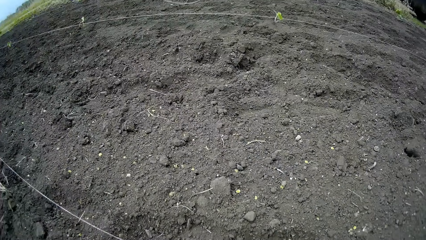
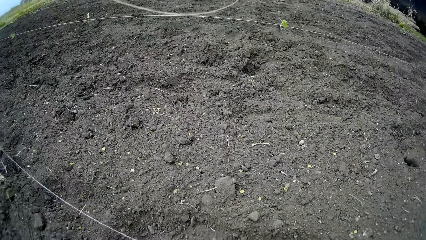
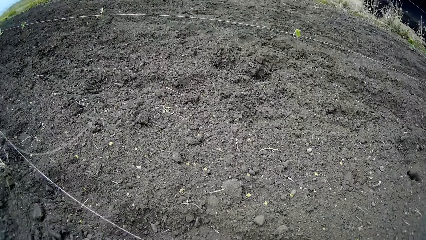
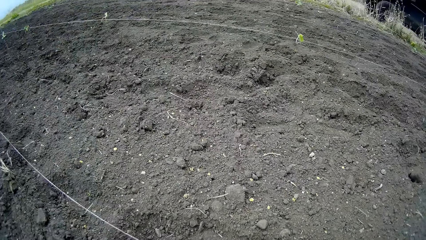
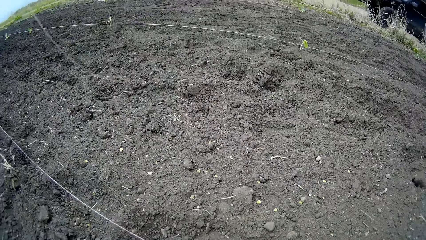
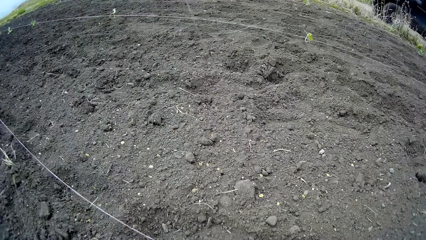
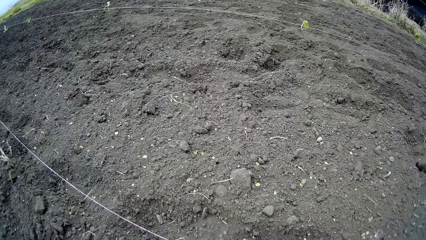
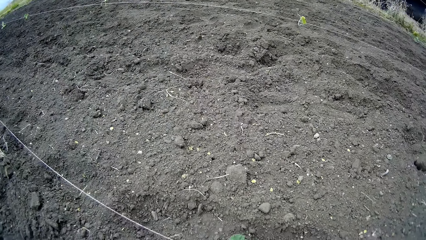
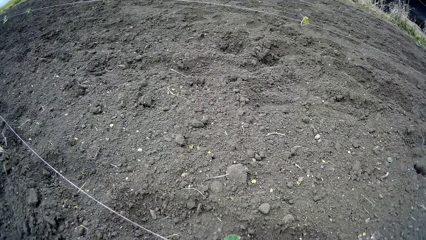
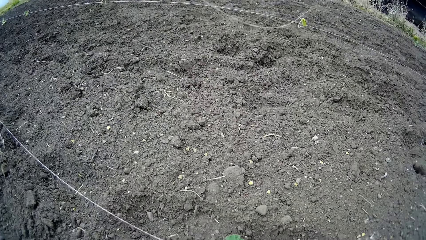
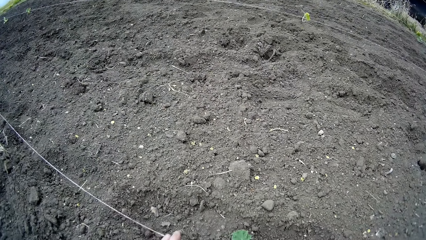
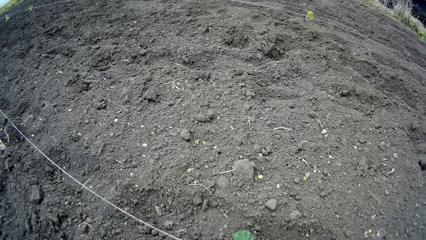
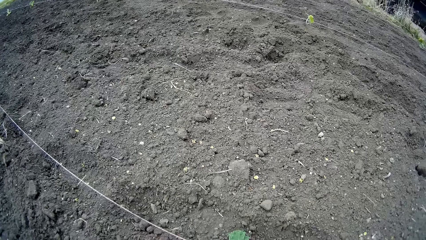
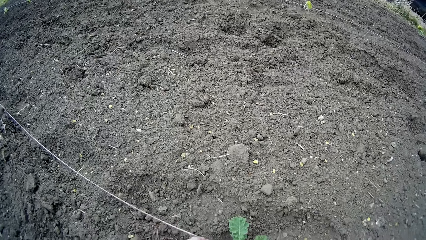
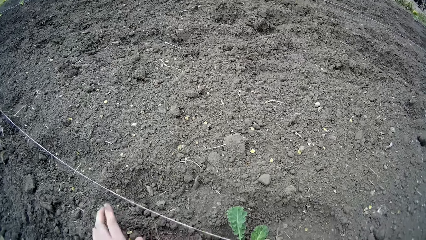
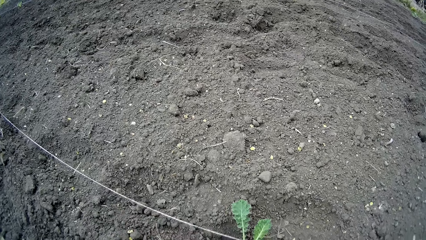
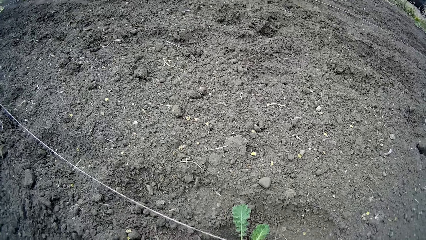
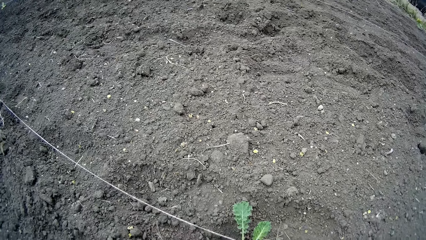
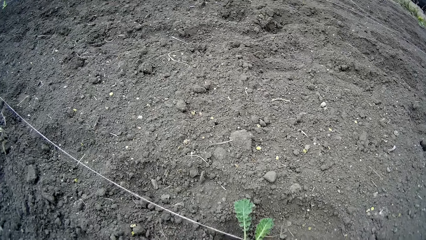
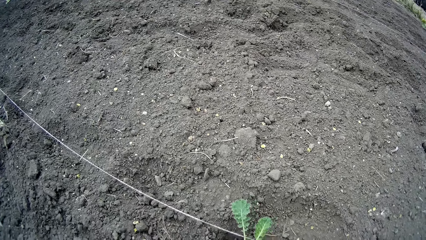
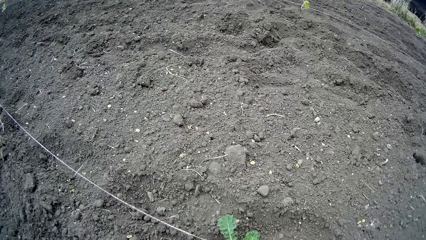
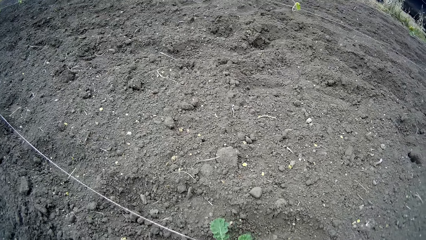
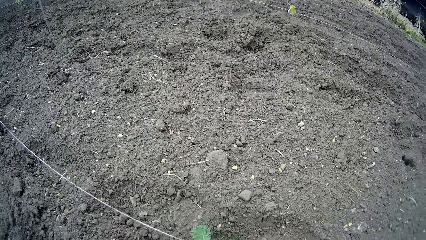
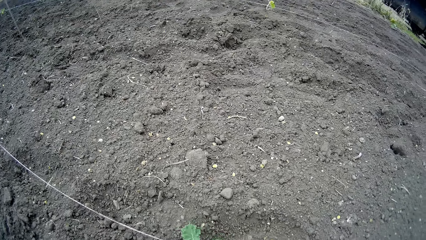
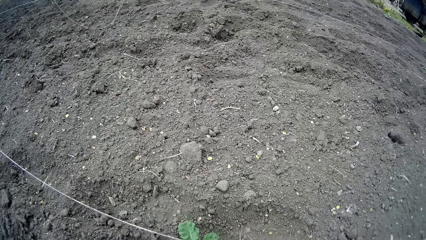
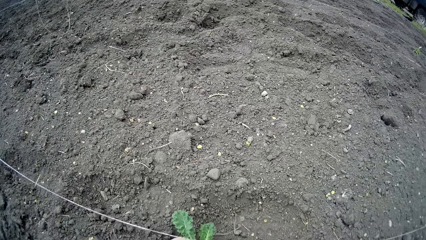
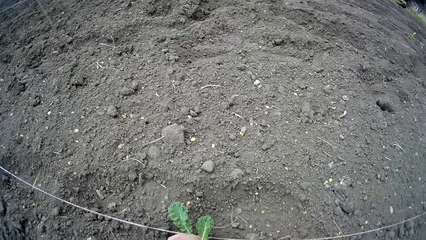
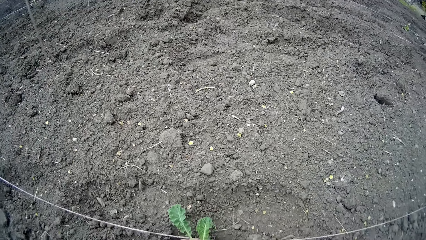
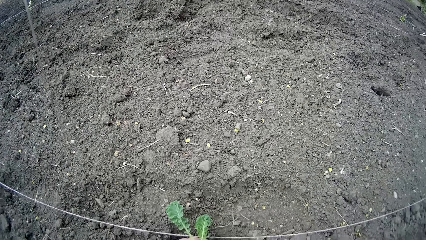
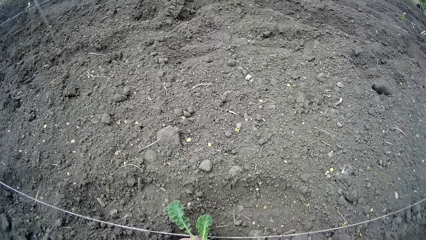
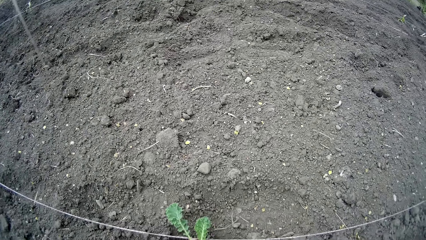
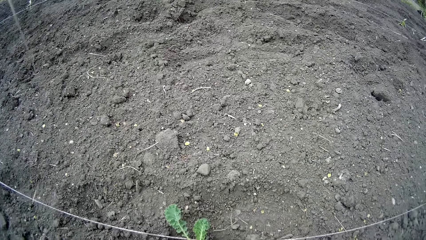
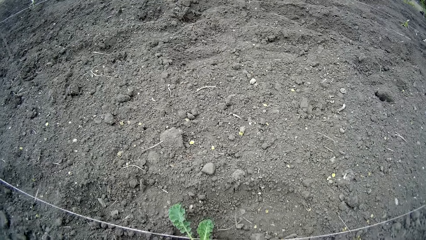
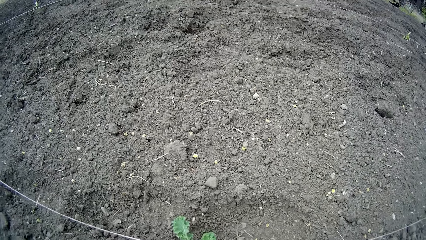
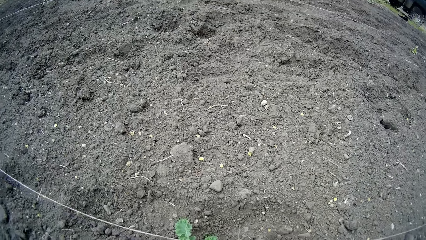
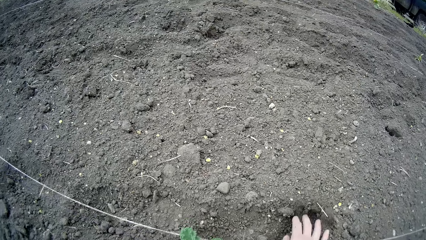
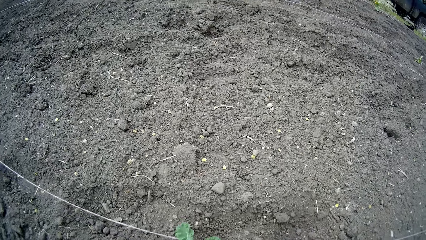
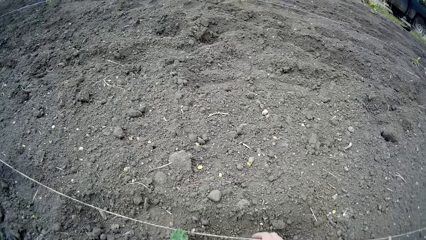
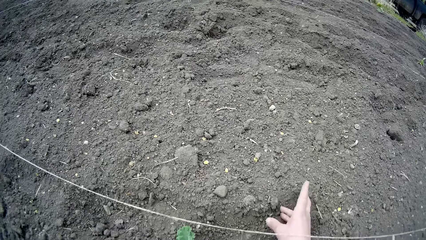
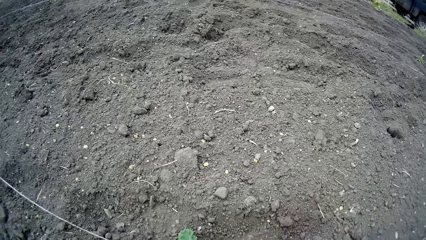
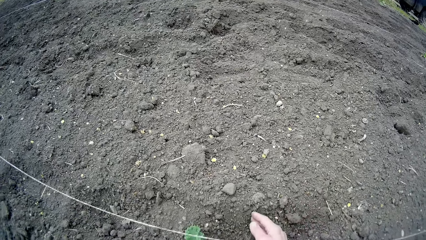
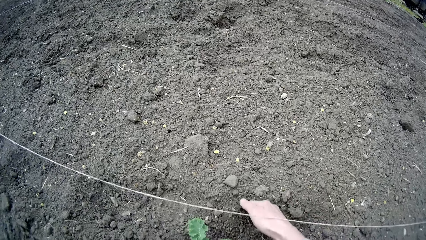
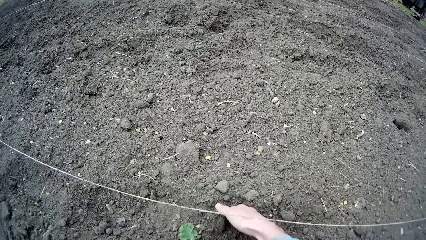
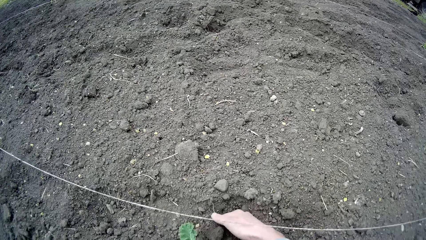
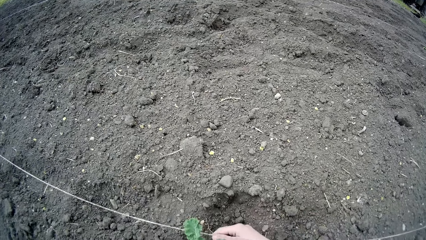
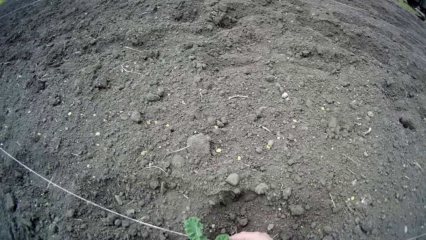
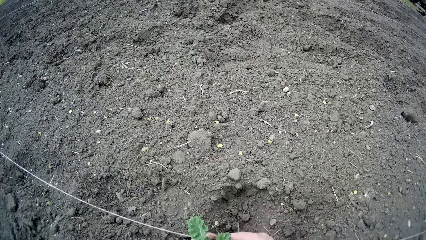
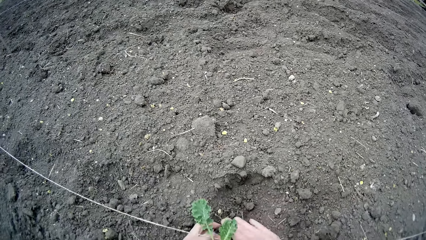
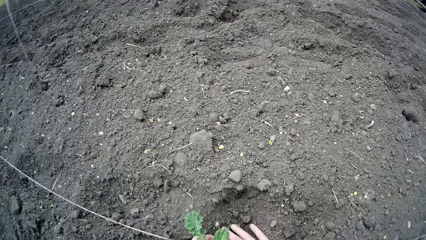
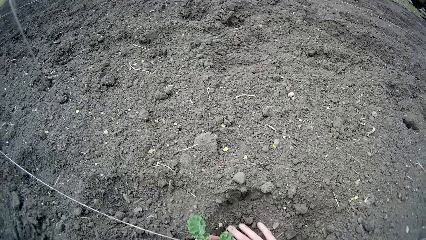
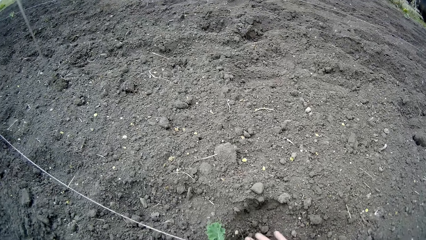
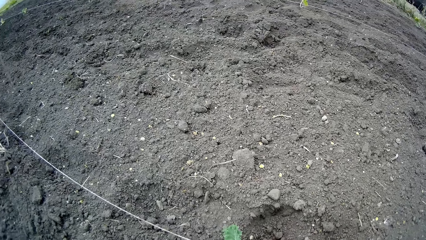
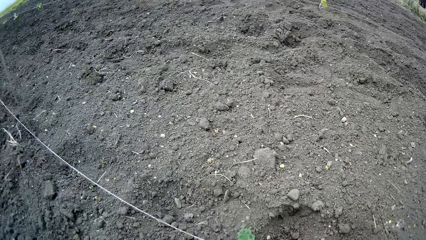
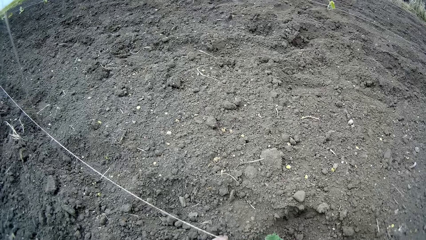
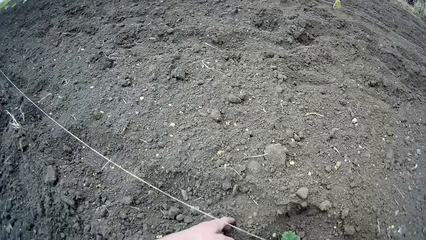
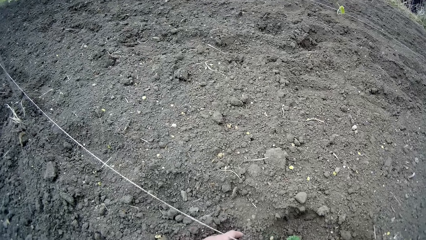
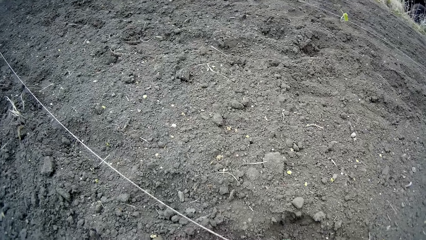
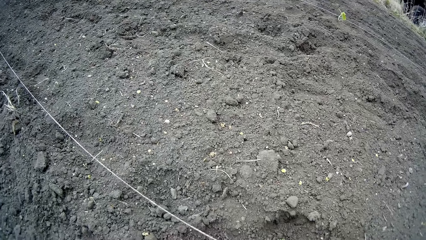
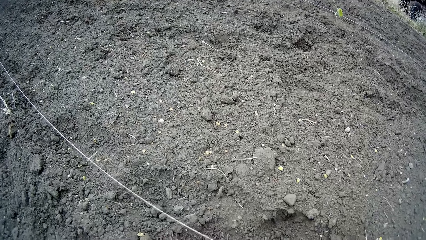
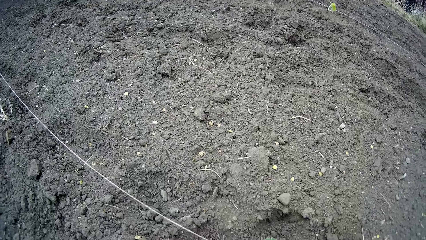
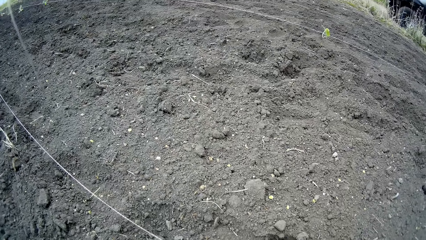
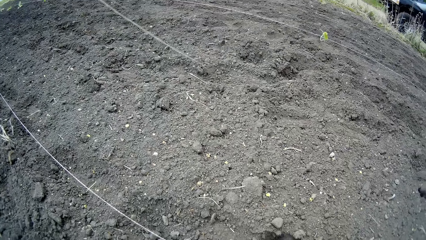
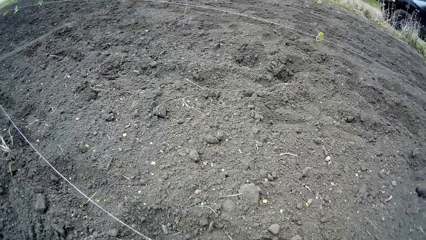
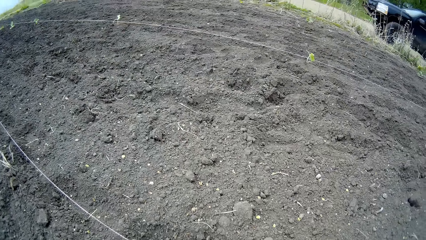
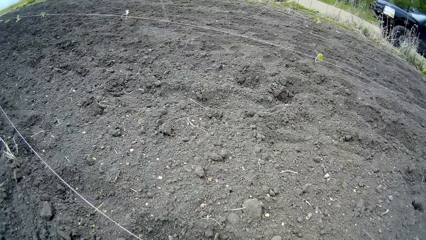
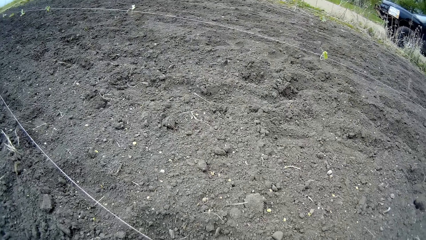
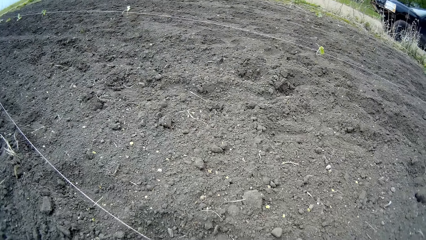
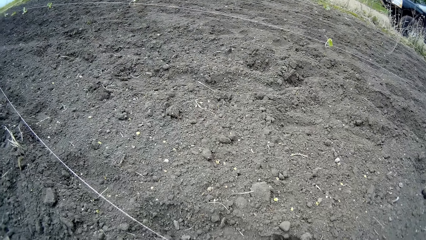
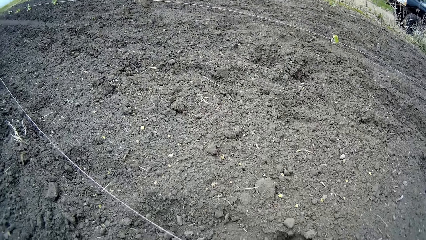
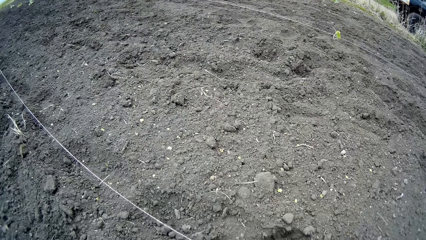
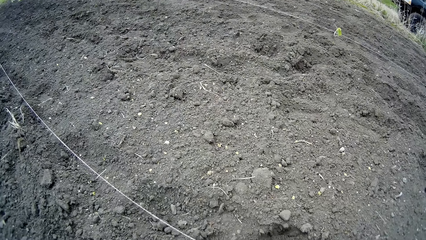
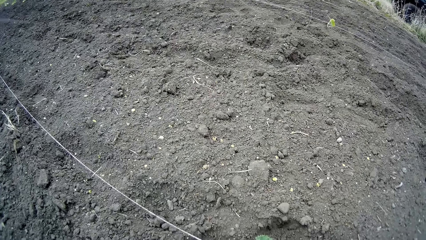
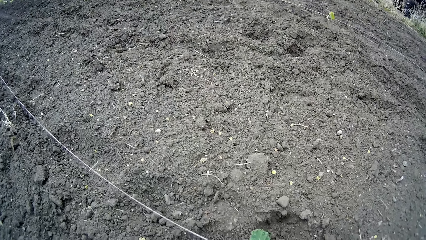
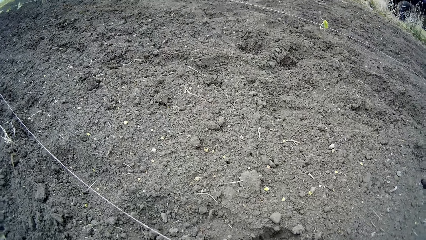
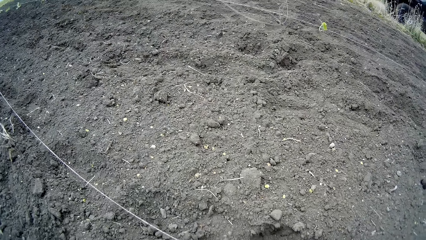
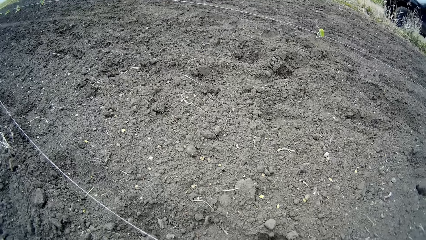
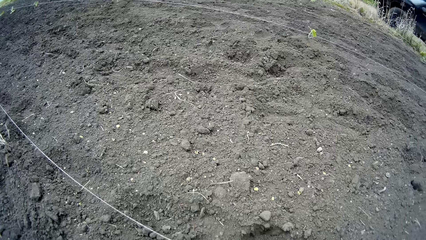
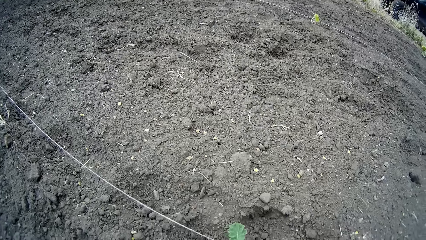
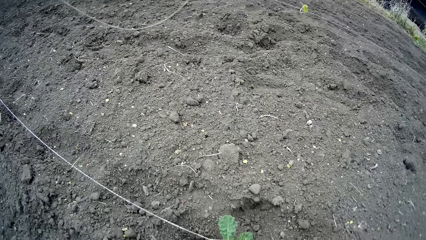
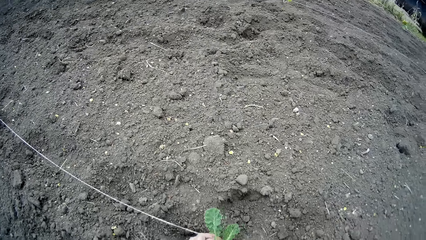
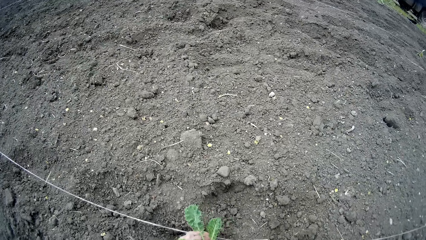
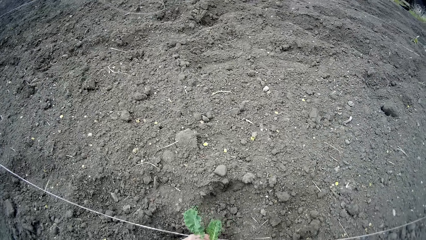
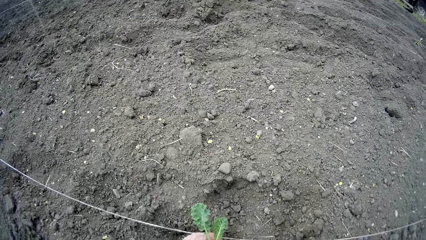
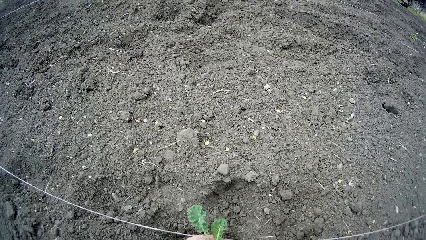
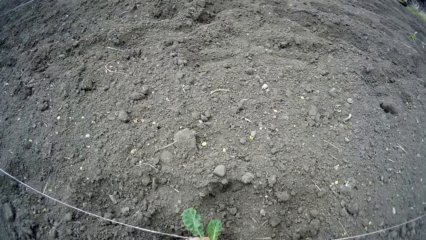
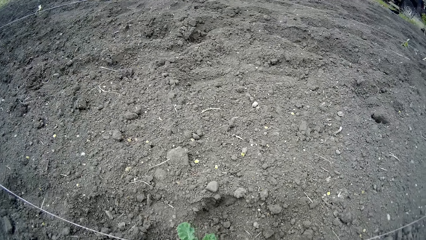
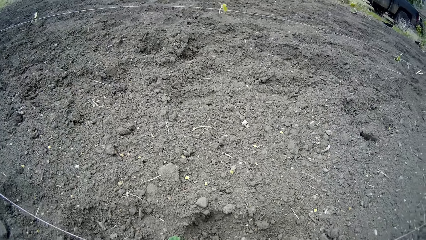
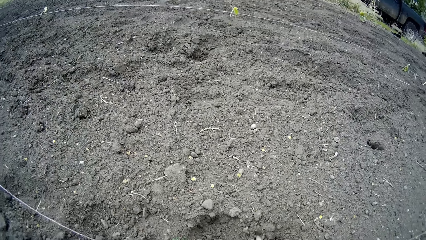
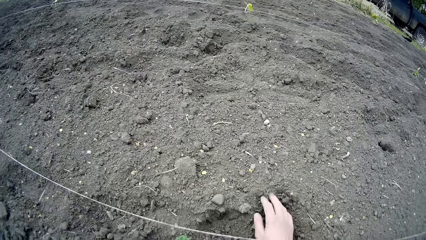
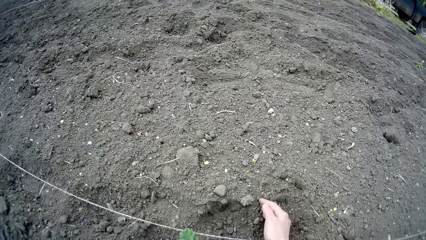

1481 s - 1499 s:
The camera wearer plants kale. They throw a stone. They plant kale. They touch the soil. They scatter the soil on the farmland with both hands. They plant kale. They look around. They plant kale.
